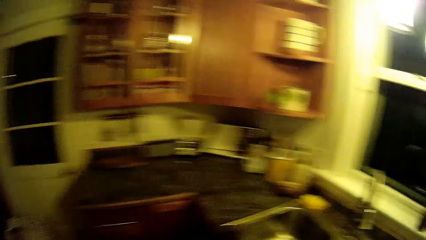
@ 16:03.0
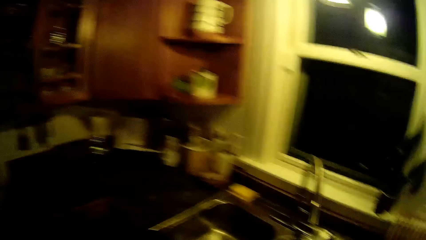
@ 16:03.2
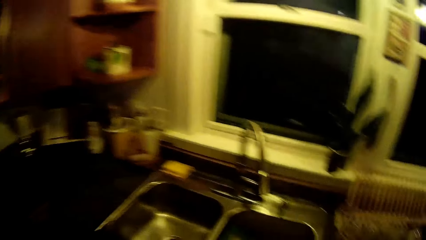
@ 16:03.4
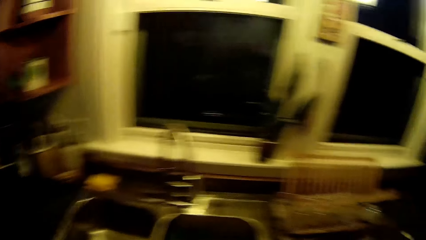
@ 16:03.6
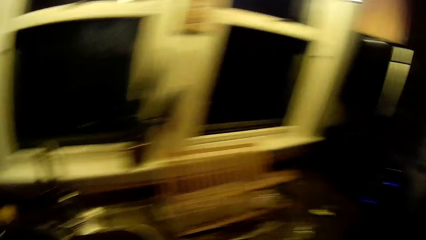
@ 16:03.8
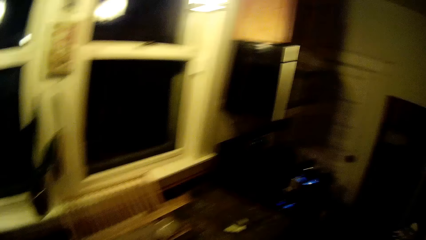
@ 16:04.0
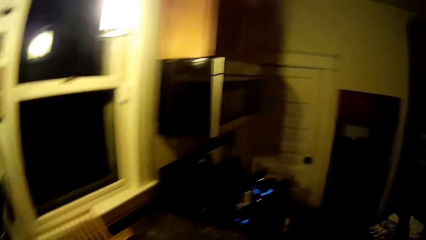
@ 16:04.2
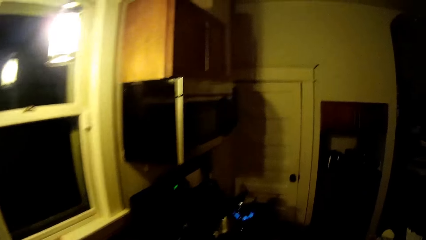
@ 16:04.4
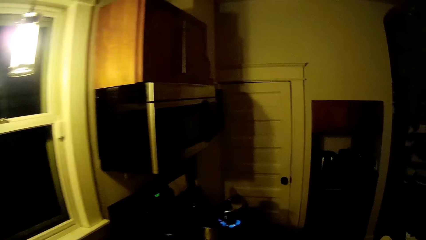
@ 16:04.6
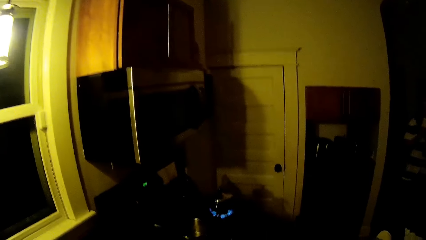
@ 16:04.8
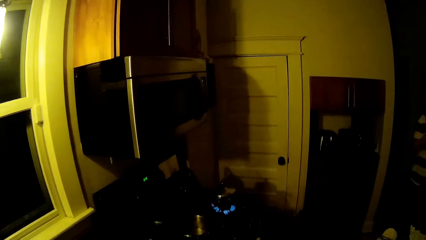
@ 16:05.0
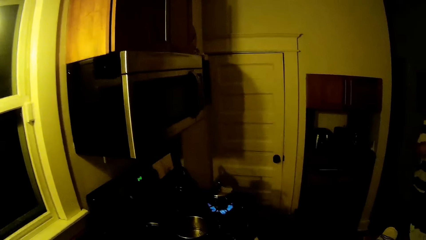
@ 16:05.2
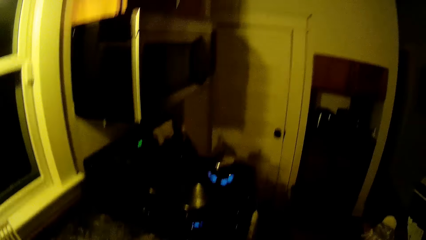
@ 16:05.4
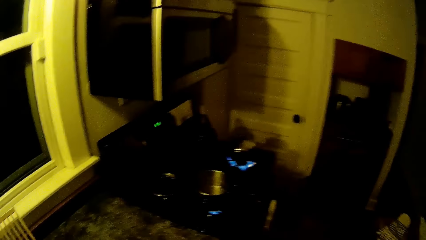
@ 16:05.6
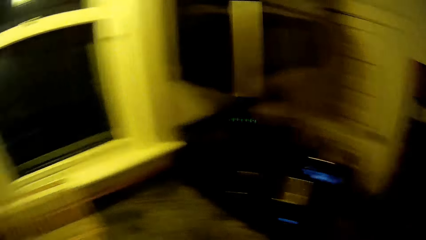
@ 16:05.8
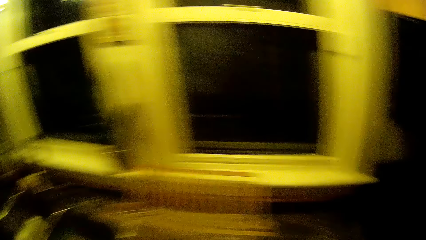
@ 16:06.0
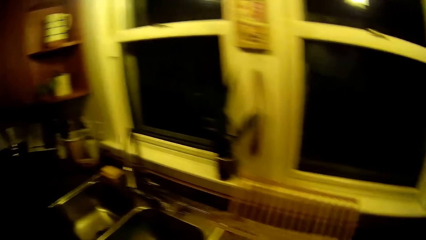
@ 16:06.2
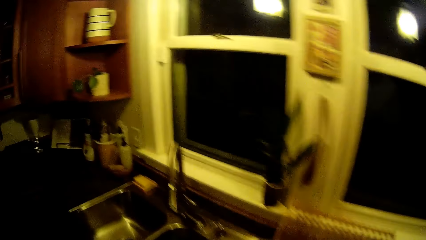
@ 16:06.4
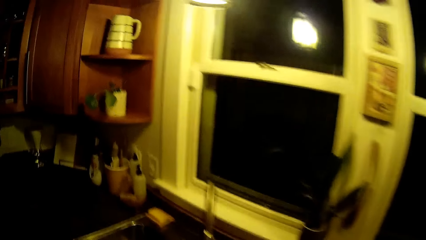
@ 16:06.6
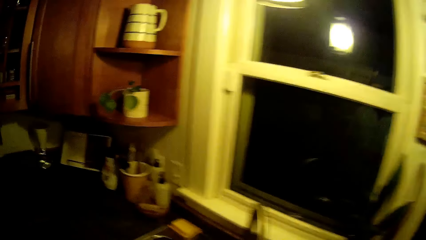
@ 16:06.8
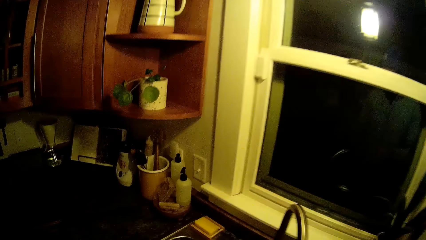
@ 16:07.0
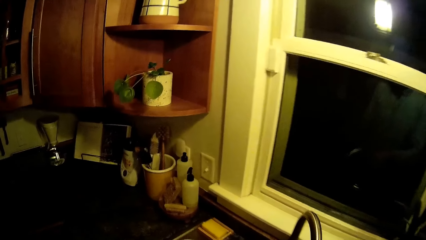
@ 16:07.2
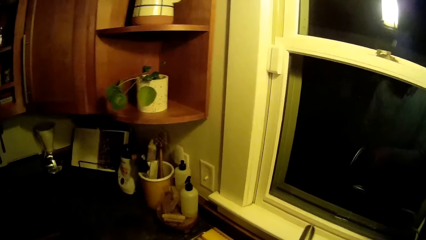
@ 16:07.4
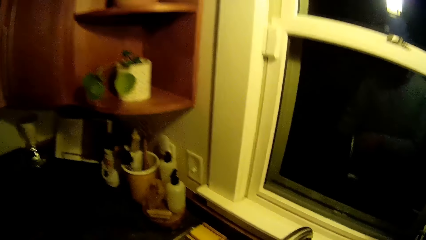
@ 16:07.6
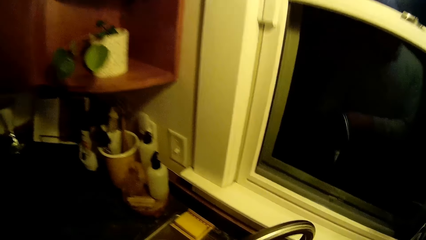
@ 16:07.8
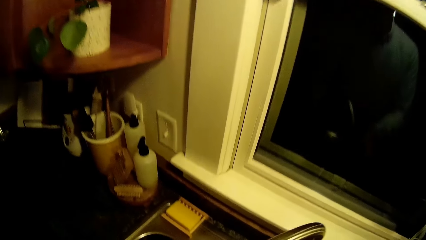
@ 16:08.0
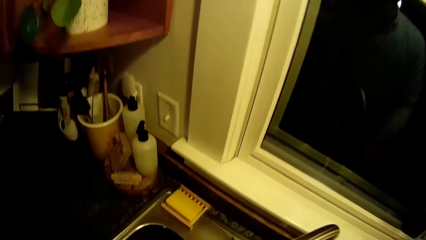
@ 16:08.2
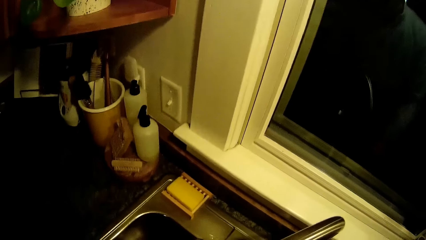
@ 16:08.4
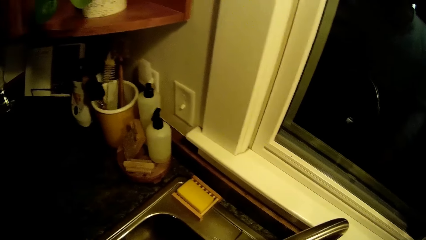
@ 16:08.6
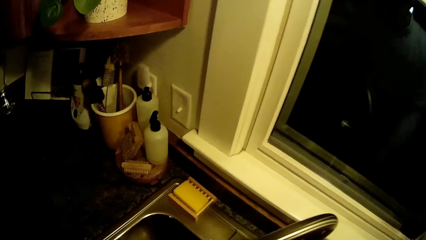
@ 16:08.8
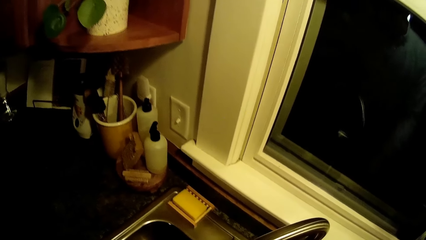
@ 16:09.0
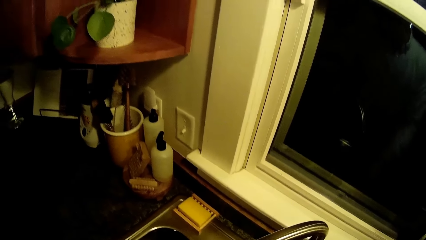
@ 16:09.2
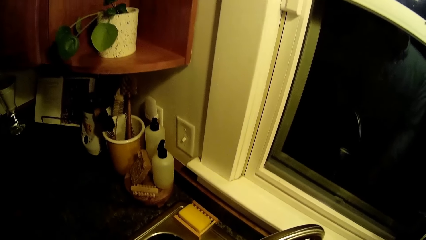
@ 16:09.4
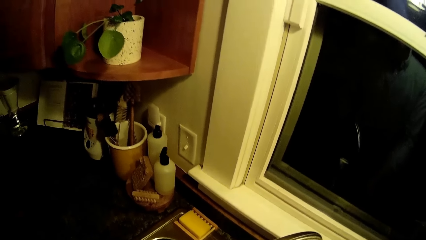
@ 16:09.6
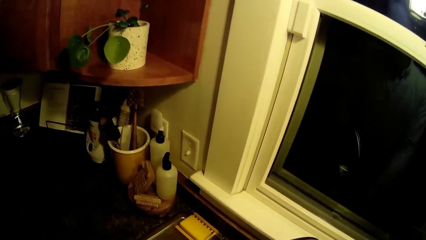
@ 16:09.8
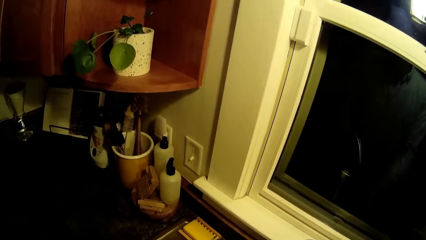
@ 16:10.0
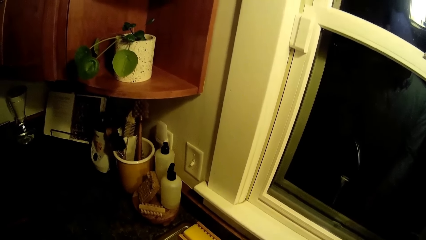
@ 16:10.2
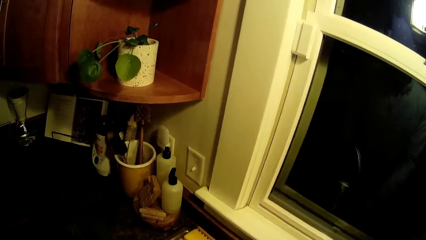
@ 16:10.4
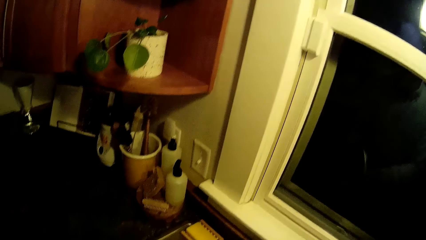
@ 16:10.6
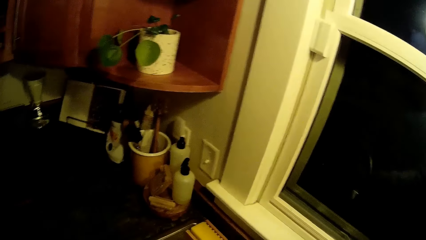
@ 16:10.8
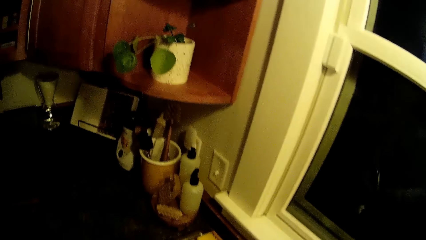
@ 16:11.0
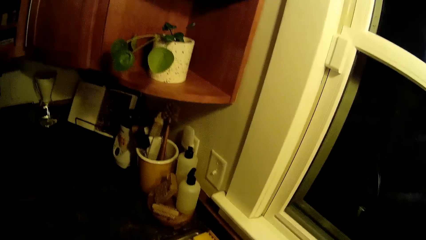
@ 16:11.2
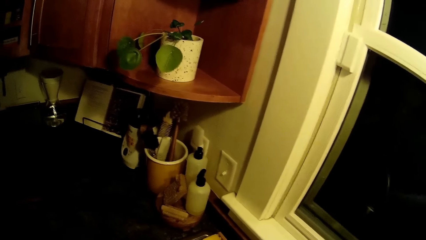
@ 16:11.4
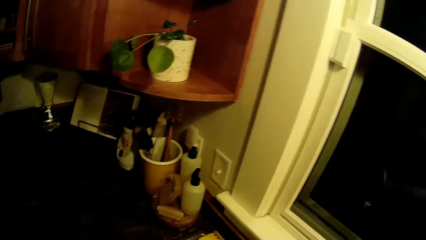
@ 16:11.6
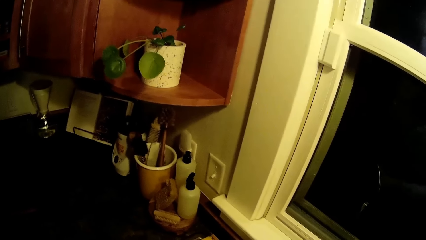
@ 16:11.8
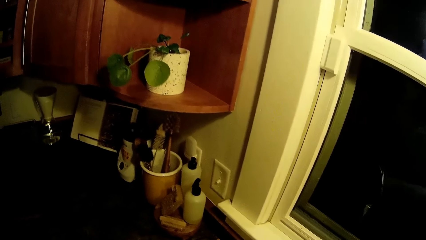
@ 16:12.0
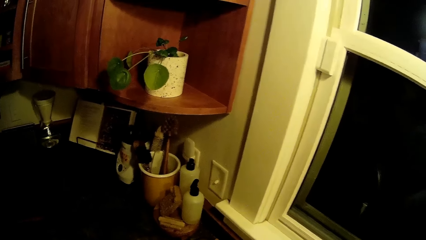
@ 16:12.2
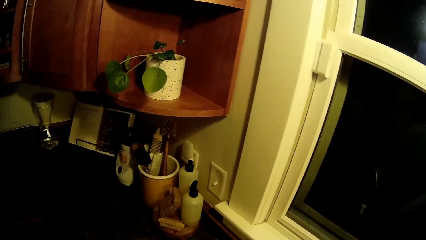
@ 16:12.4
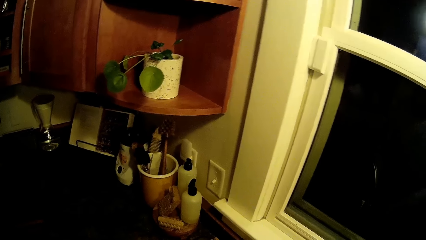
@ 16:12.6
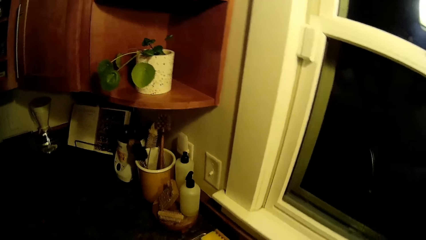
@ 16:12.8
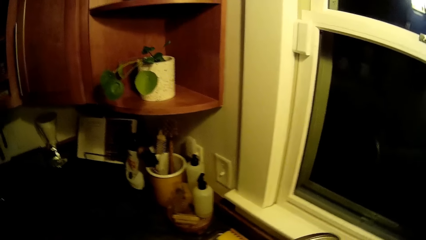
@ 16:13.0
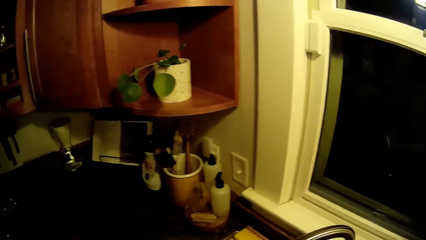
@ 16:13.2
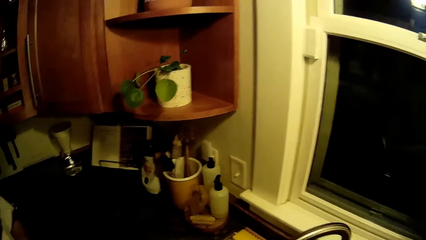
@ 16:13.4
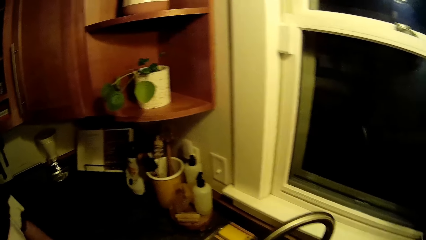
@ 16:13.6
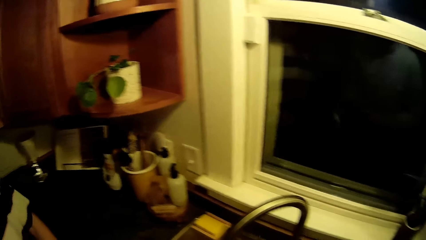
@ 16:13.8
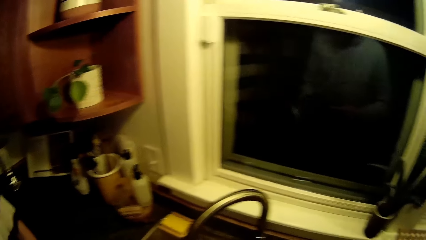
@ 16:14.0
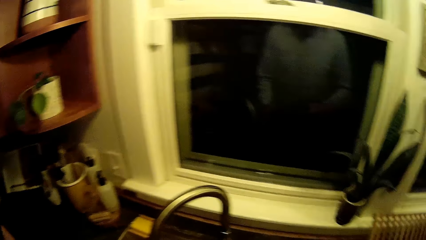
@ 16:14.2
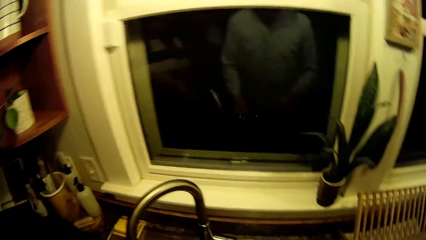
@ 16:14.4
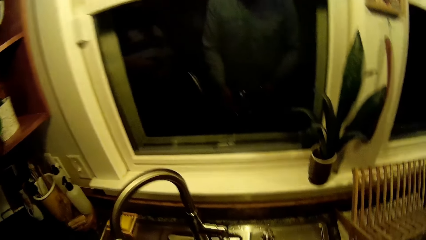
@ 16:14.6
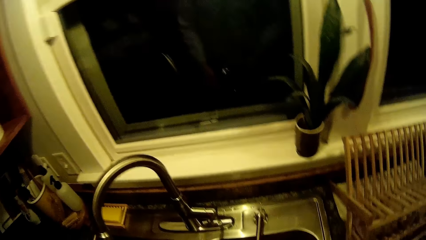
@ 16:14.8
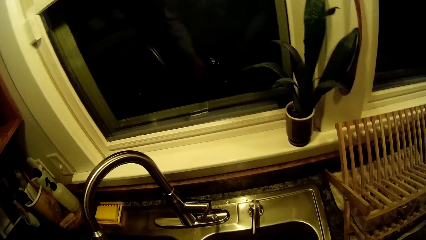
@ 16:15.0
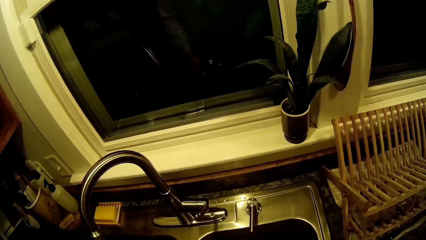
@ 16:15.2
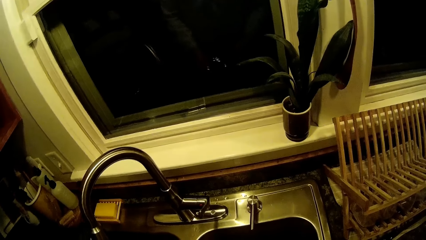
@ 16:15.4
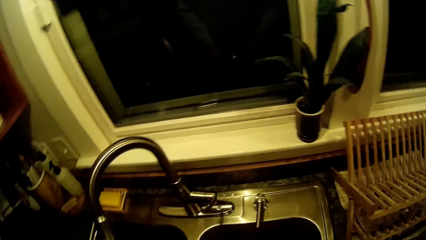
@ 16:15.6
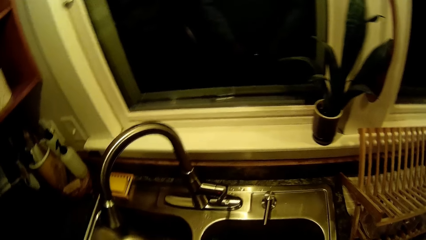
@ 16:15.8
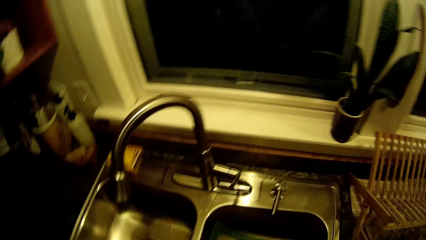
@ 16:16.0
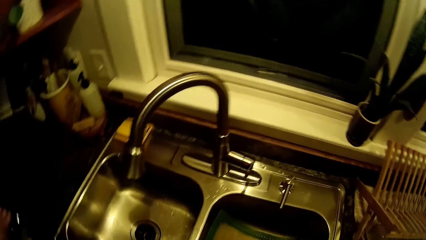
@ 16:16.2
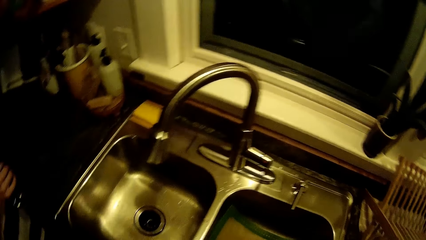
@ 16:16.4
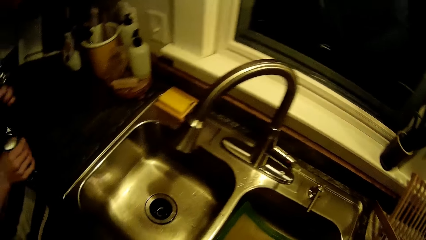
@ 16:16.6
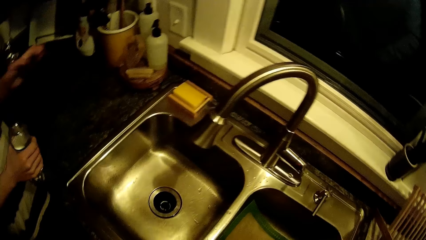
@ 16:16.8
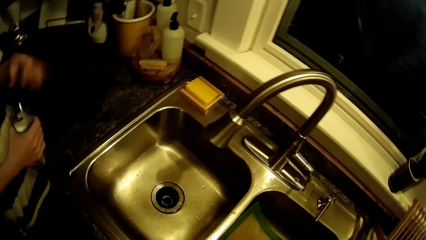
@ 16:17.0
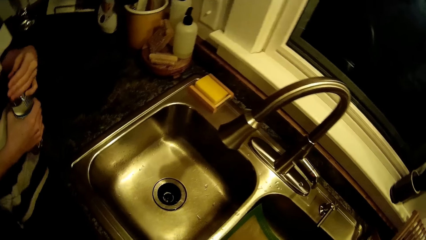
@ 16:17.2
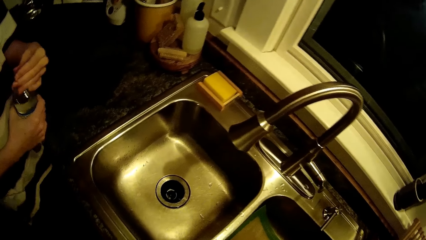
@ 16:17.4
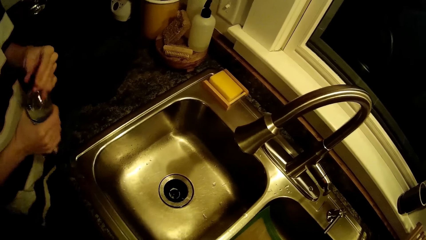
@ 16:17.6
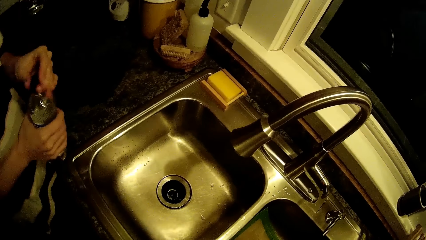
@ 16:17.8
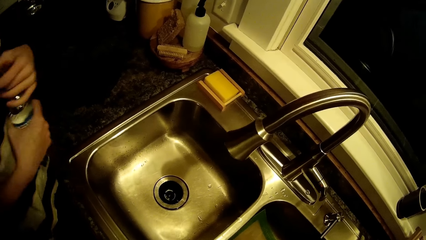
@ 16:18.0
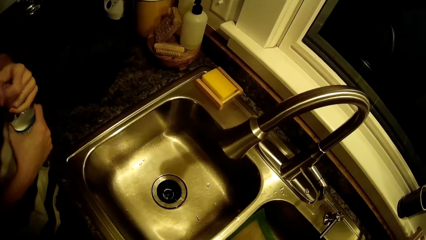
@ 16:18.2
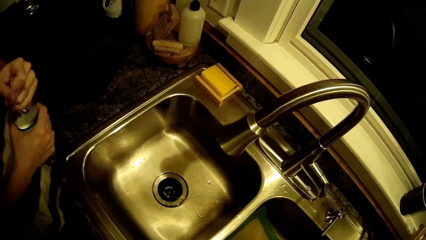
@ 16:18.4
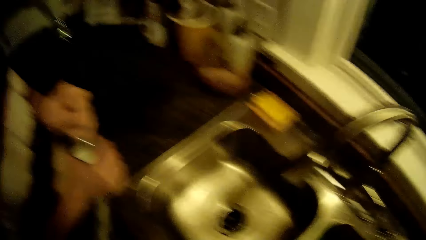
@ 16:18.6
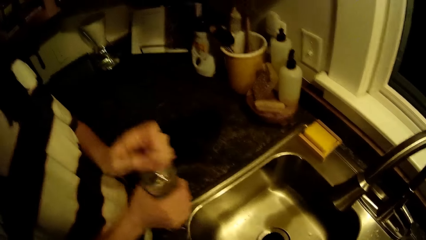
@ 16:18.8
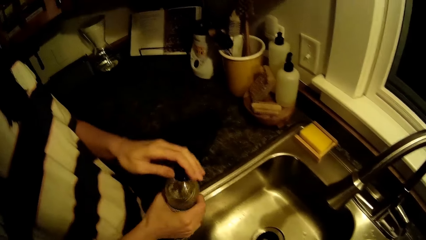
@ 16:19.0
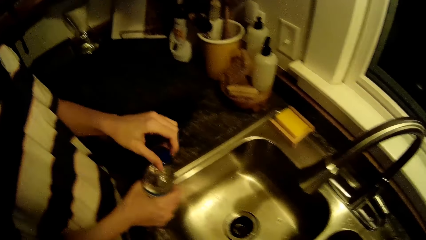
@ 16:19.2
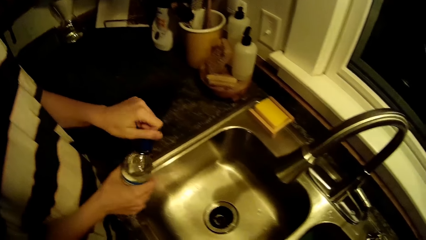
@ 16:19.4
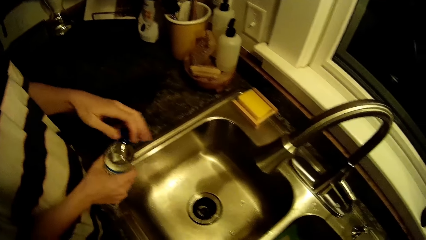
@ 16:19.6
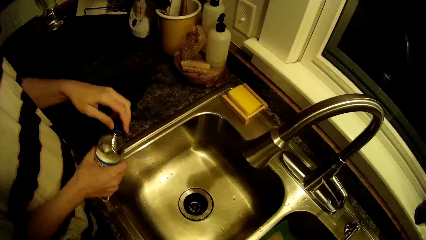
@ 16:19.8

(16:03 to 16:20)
The camera wearer stands in front of the sink. He rinses the spinach under the kitchen sink tap with both hands. The woman drops a napkin on the kitchen counter with her left hand, and opens the bottle of water with her left hand.
